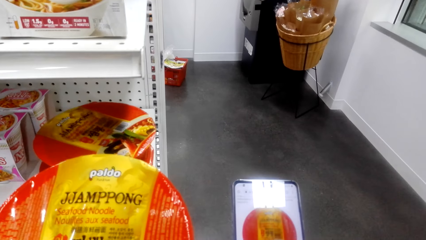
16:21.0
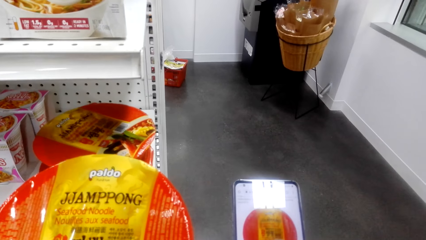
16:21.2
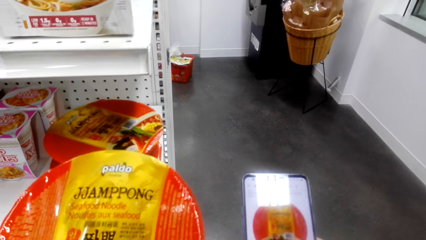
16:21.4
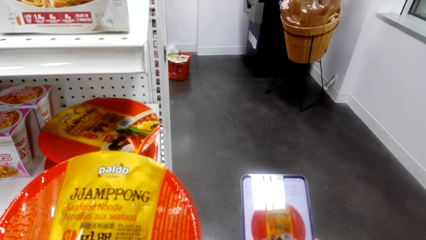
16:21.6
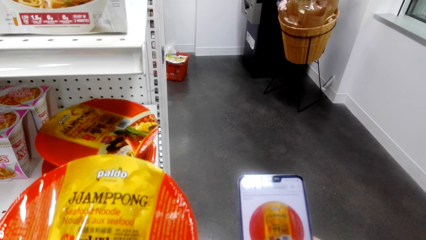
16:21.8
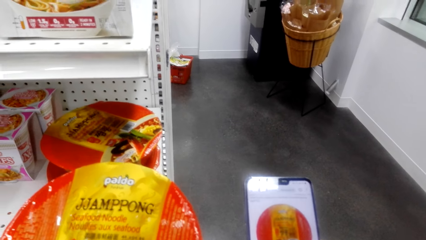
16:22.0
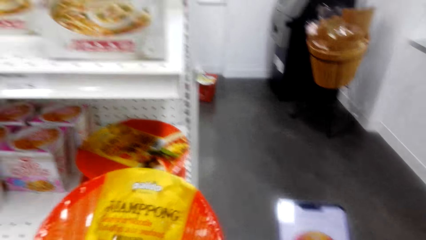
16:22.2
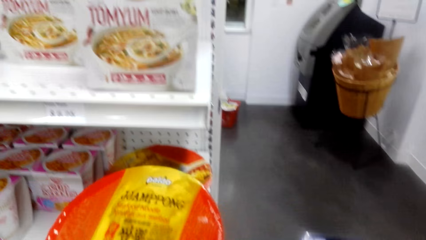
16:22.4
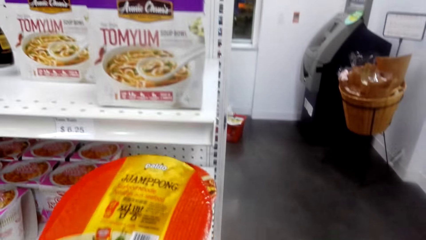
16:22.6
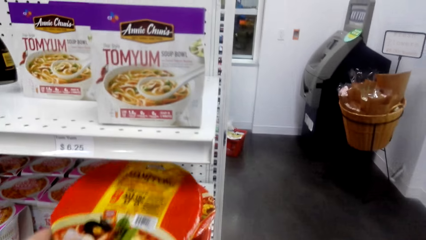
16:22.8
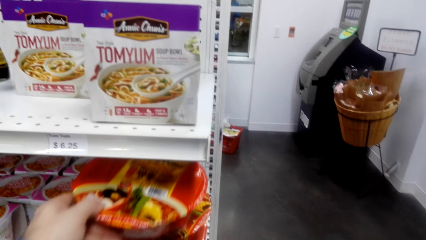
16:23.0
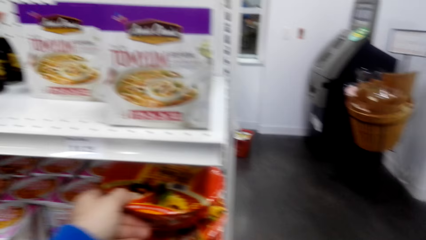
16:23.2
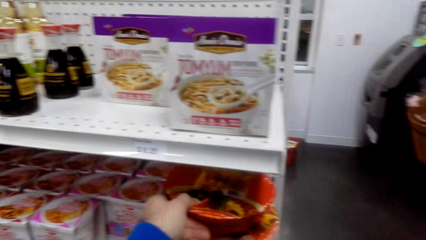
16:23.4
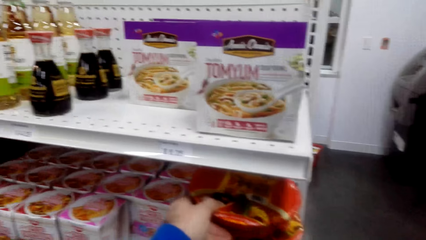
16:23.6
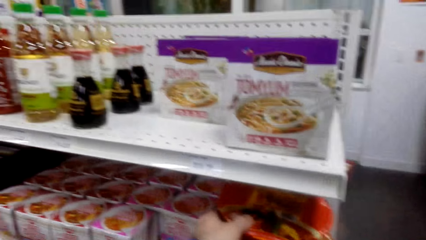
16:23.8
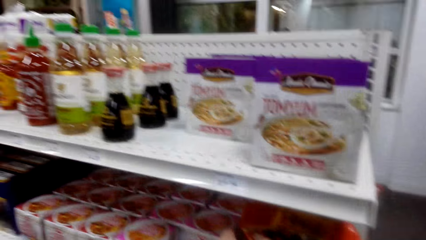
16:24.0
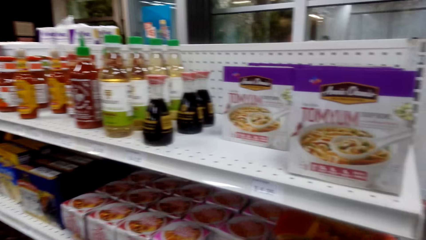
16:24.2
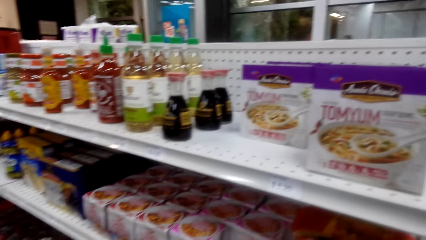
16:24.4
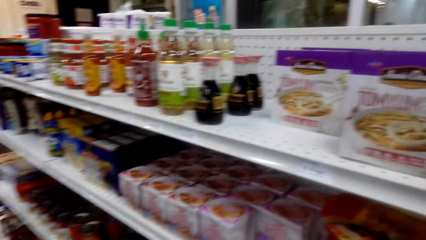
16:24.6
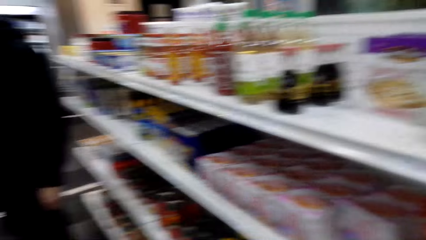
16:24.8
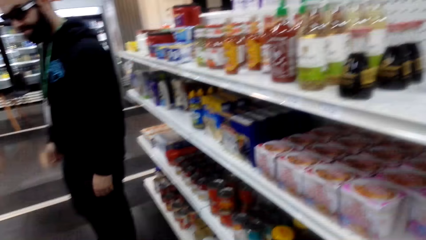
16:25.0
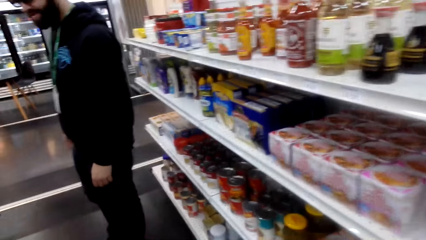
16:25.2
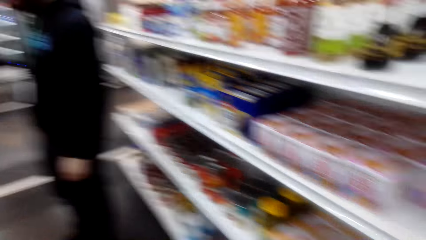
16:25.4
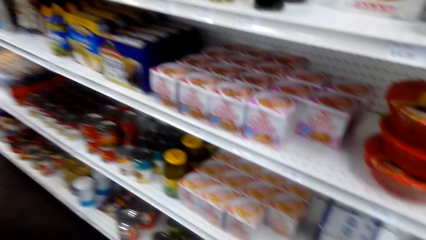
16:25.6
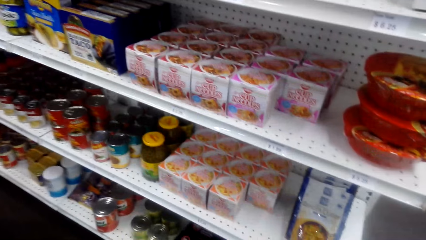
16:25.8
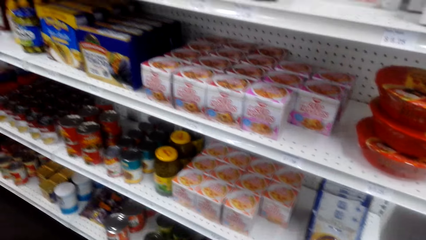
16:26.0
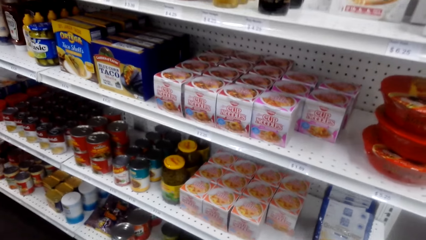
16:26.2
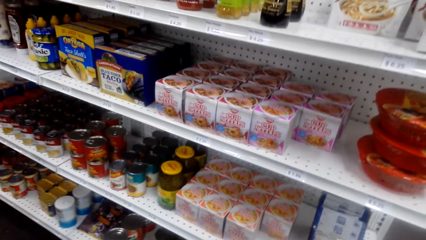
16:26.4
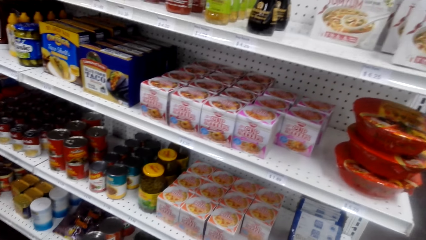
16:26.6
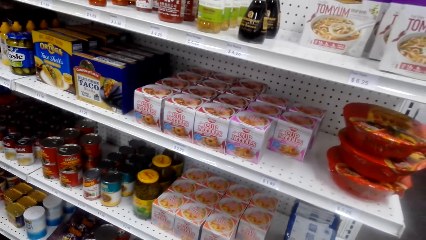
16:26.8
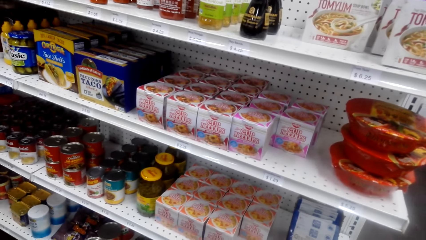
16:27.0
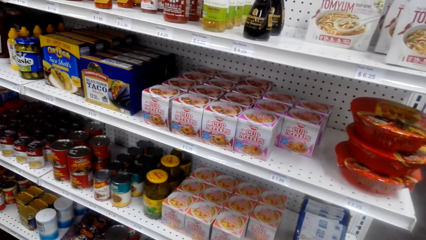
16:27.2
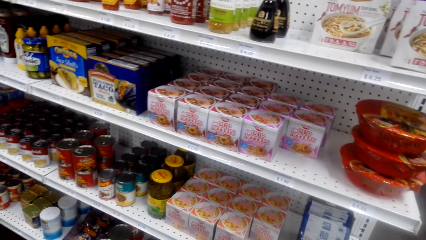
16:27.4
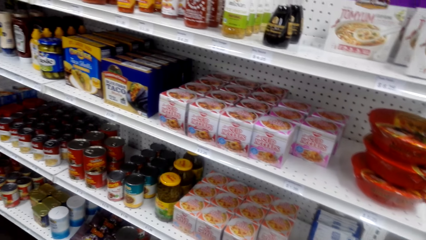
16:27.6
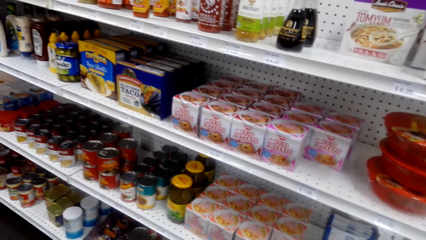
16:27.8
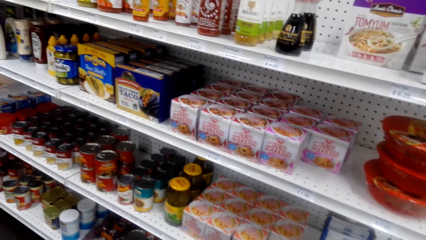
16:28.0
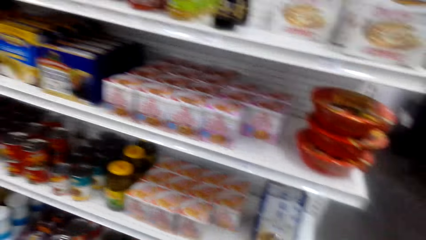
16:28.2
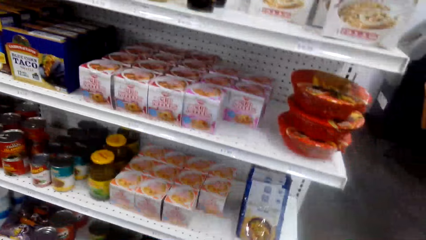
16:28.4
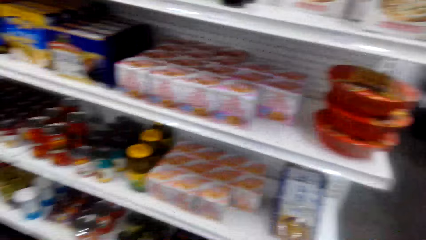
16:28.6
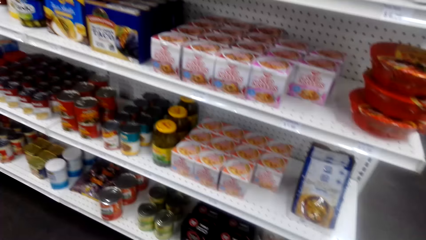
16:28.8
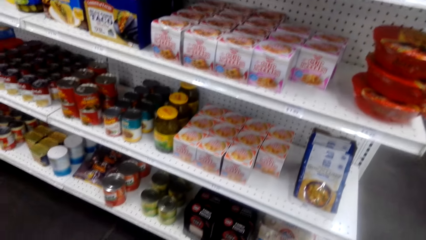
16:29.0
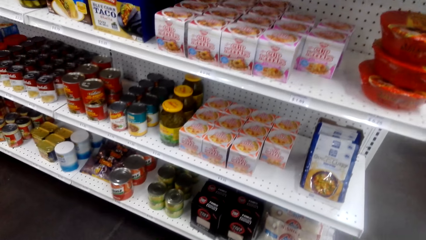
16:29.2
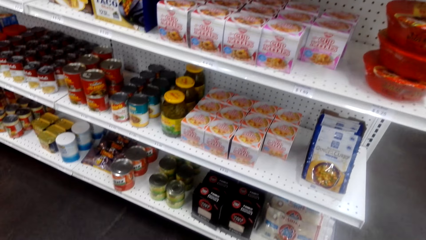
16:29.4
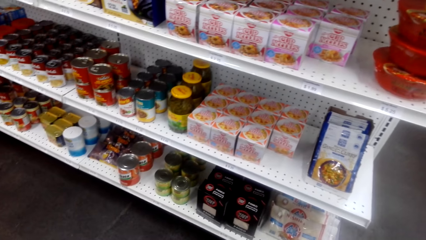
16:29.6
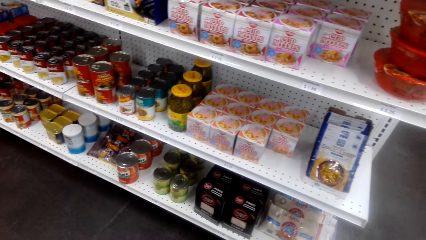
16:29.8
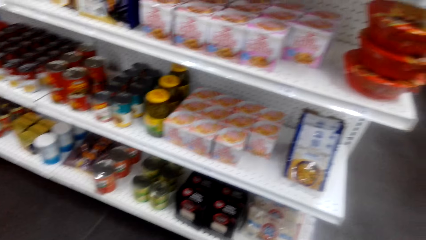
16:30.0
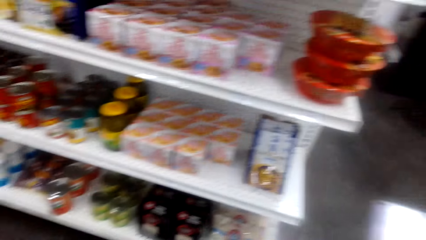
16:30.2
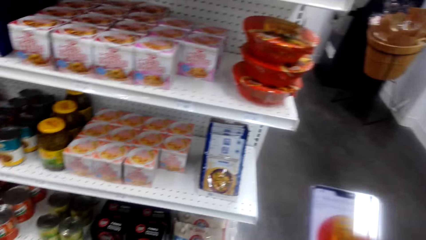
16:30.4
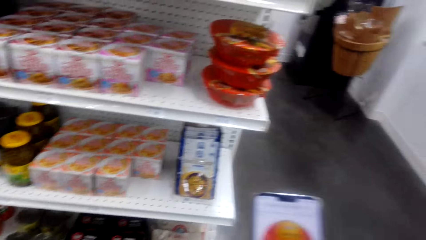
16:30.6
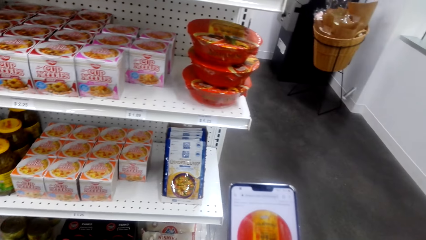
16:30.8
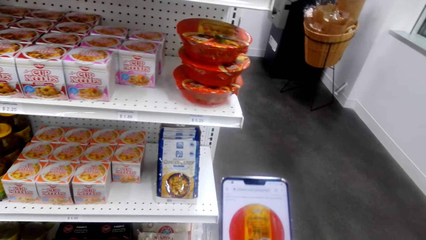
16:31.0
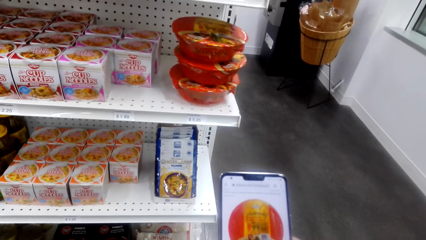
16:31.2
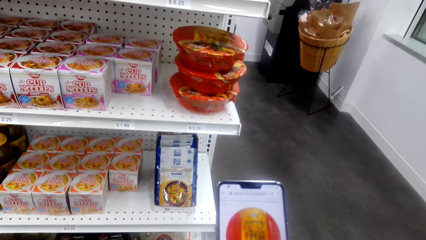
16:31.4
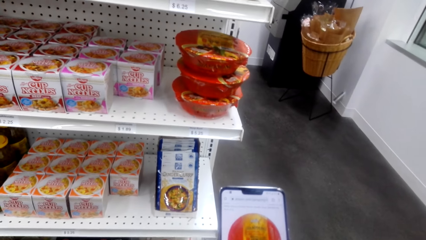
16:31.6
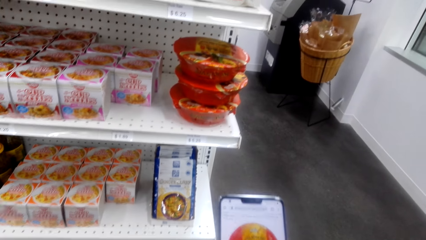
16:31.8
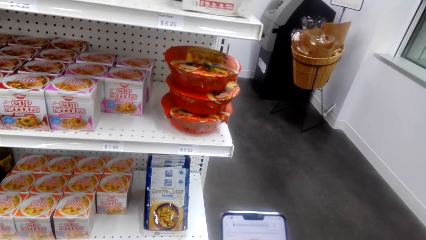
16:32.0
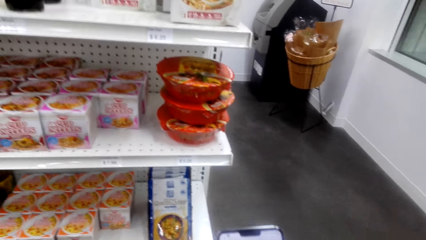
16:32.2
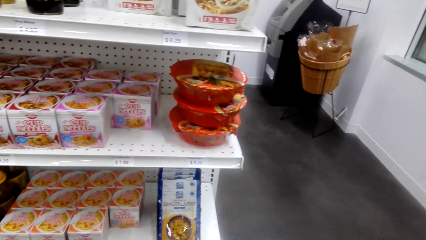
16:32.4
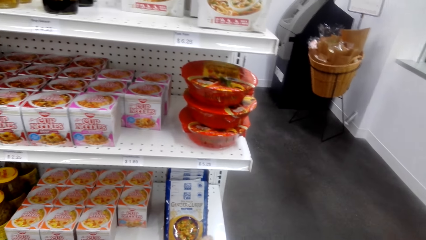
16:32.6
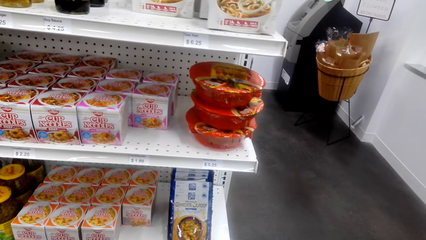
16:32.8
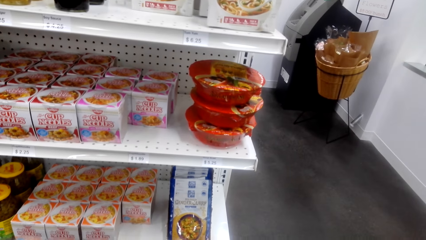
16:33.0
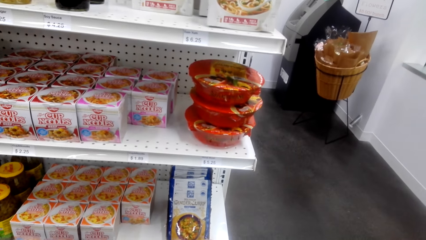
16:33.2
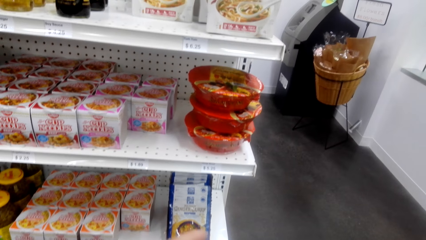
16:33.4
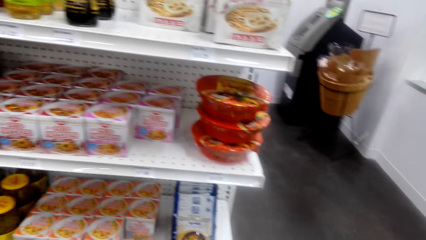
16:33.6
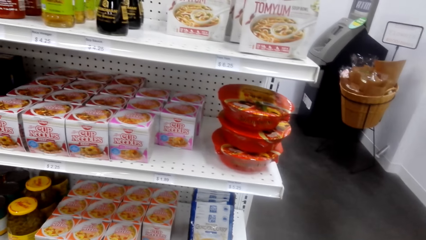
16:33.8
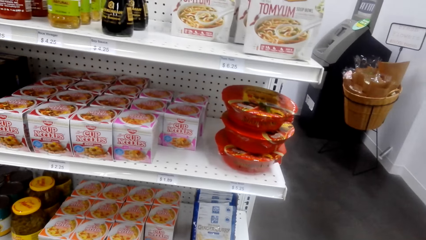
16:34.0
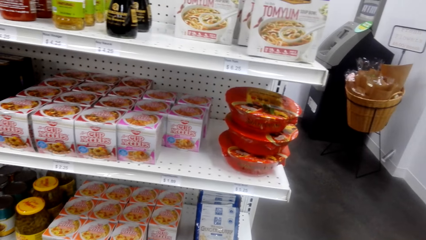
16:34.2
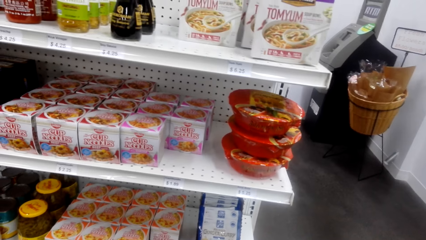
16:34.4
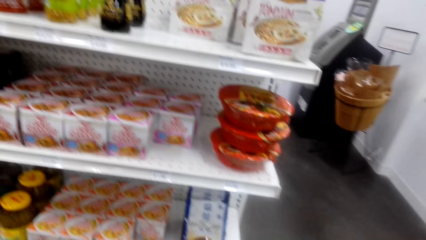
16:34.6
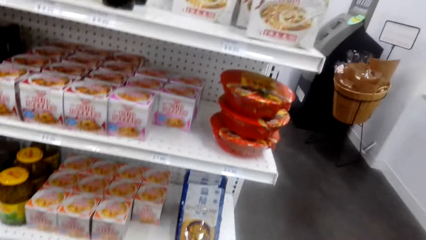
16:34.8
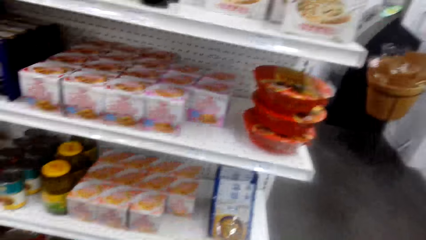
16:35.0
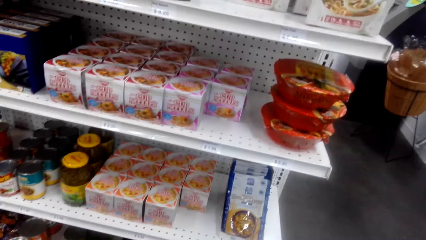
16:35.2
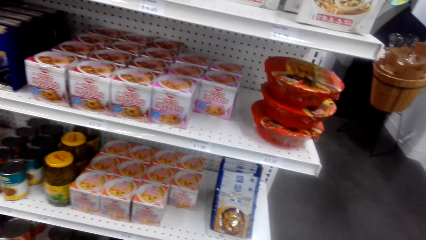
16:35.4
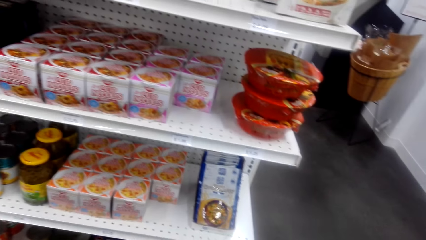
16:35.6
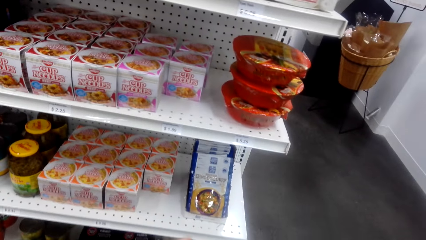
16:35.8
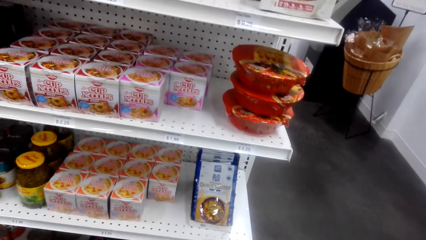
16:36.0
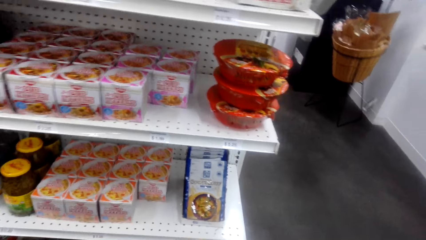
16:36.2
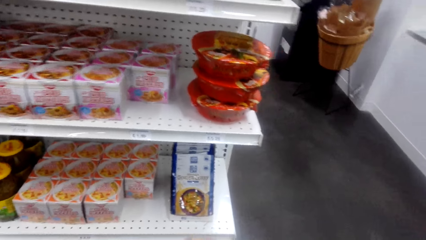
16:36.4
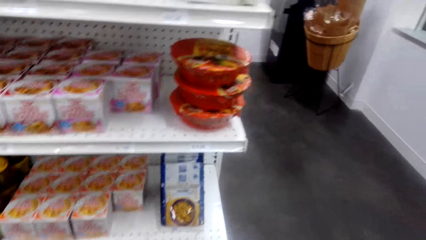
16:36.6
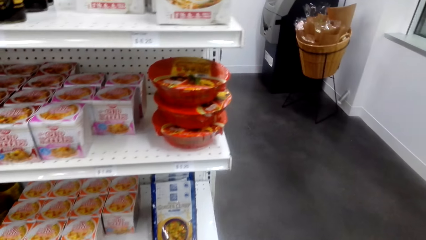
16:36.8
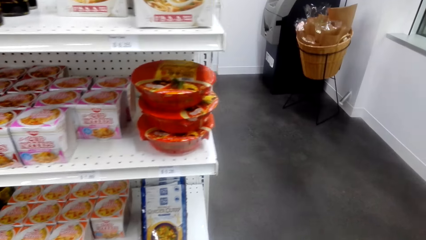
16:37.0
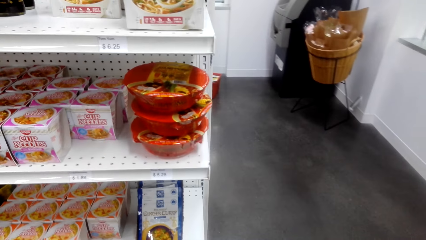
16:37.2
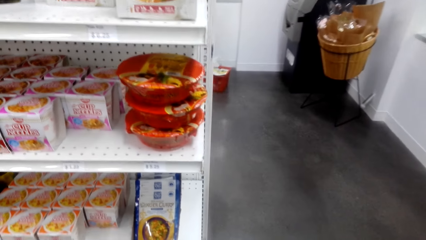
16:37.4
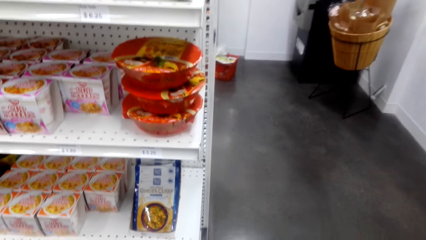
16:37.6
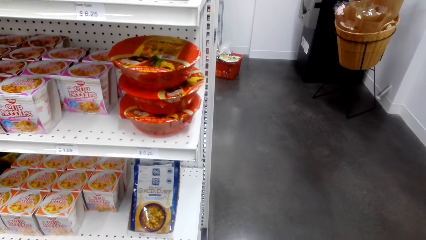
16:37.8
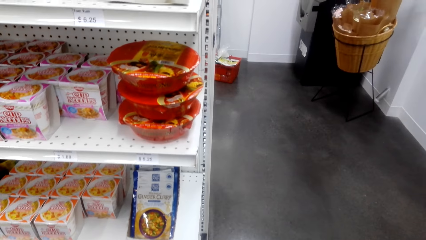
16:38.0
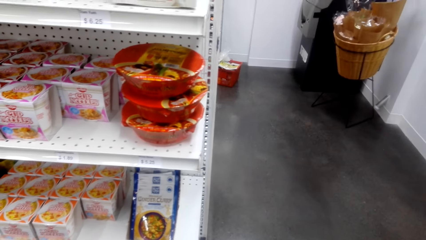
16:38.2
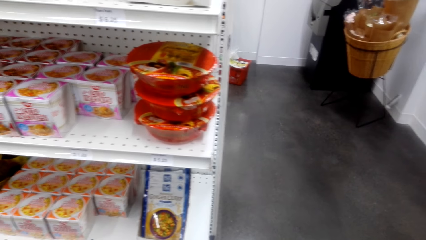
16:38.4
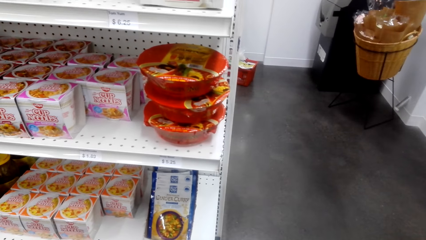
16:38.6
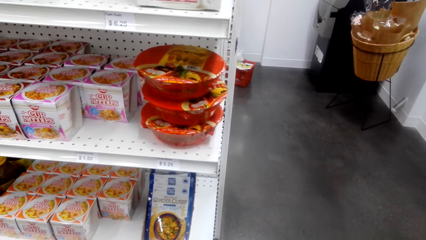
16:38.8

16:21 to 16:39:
The camera wearer places the noodles on the shelf. They look around the store. They use the phone. They check the shelf.
